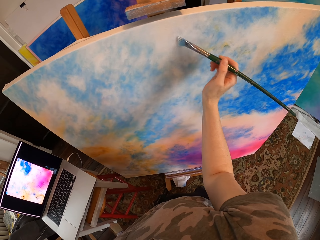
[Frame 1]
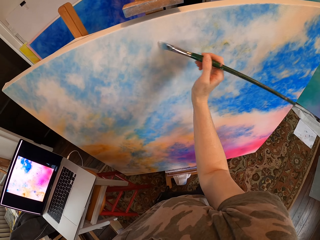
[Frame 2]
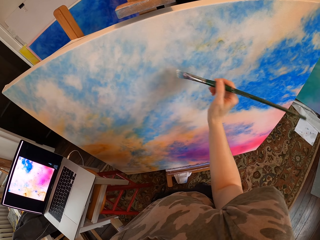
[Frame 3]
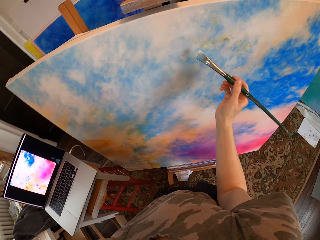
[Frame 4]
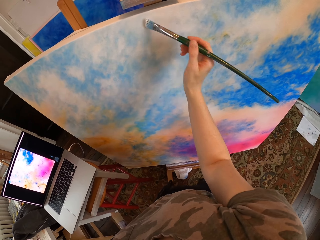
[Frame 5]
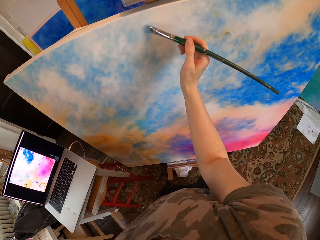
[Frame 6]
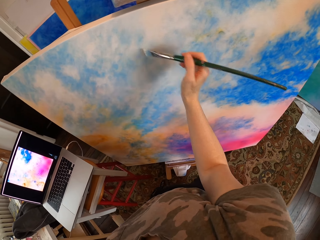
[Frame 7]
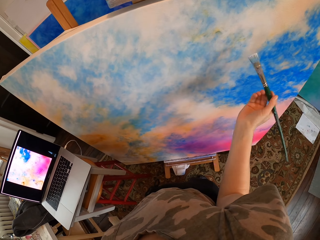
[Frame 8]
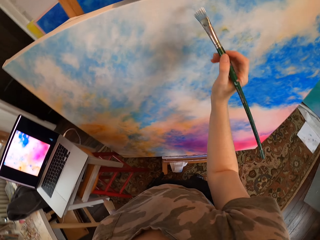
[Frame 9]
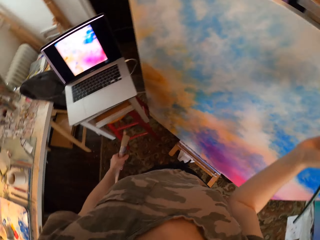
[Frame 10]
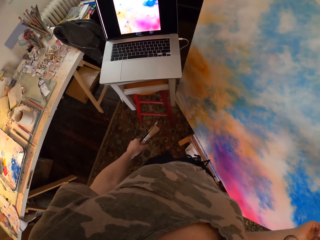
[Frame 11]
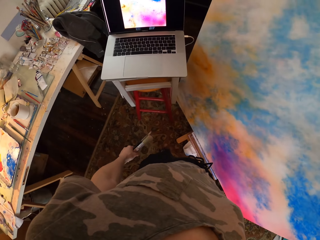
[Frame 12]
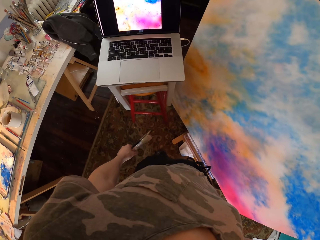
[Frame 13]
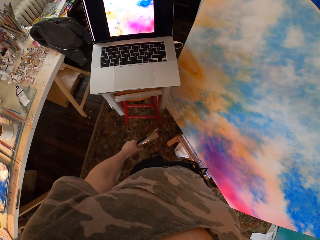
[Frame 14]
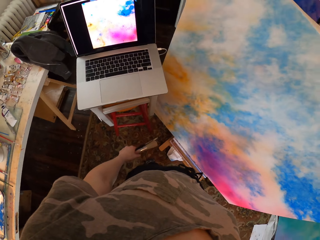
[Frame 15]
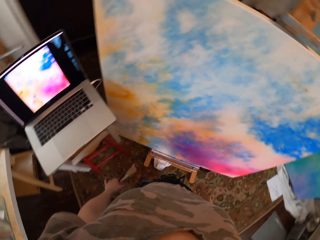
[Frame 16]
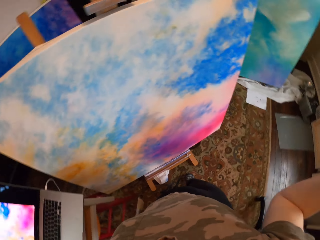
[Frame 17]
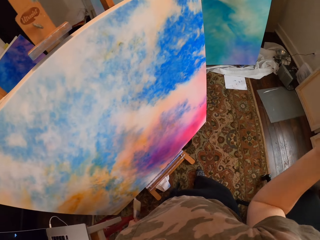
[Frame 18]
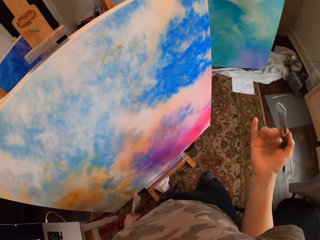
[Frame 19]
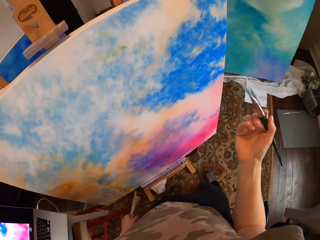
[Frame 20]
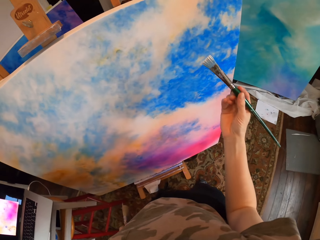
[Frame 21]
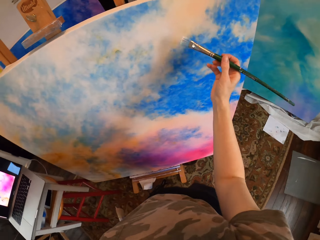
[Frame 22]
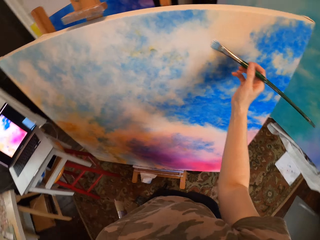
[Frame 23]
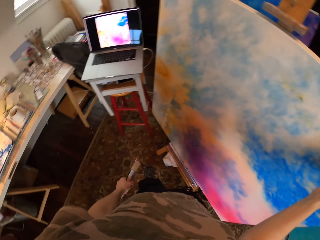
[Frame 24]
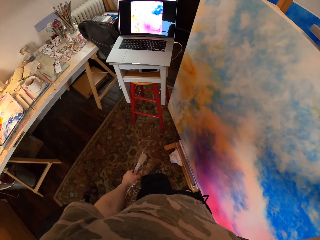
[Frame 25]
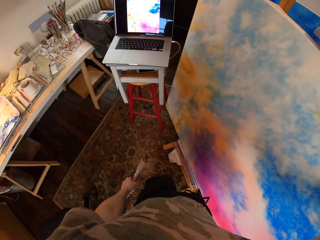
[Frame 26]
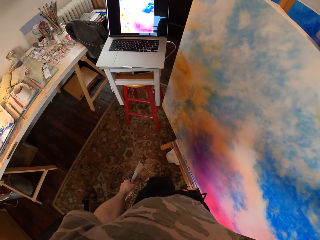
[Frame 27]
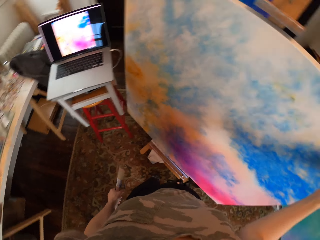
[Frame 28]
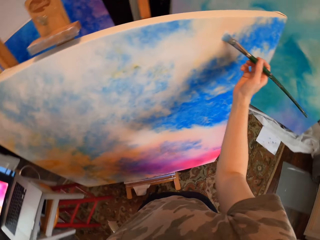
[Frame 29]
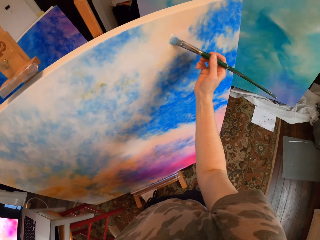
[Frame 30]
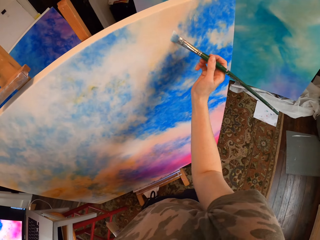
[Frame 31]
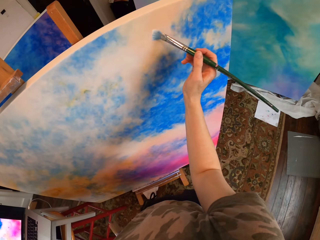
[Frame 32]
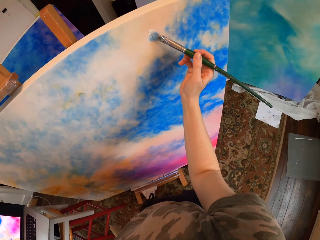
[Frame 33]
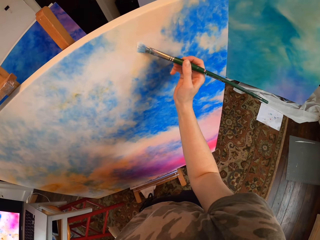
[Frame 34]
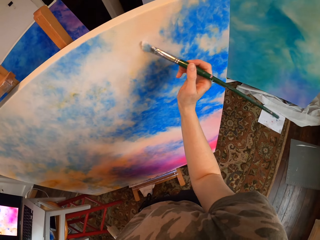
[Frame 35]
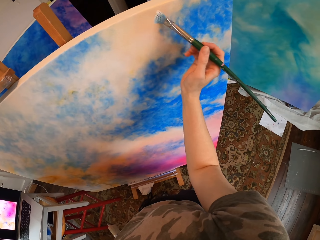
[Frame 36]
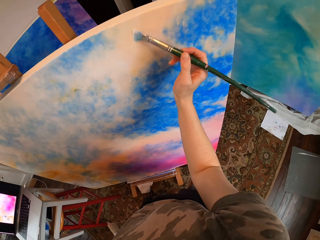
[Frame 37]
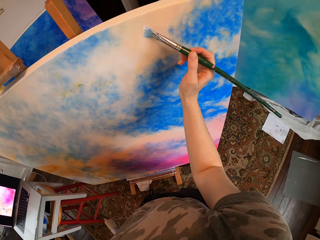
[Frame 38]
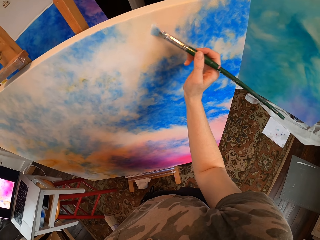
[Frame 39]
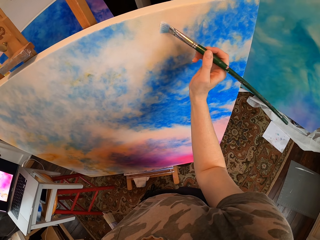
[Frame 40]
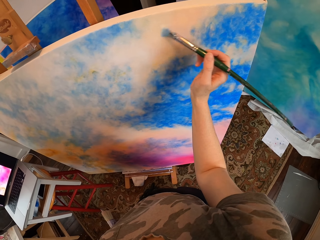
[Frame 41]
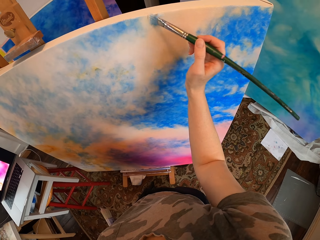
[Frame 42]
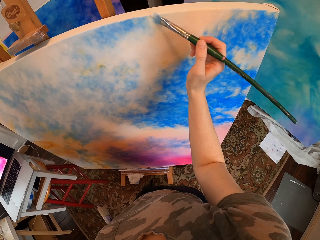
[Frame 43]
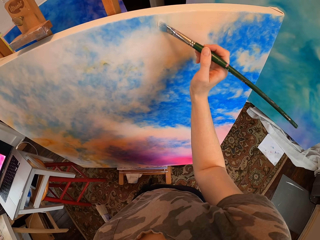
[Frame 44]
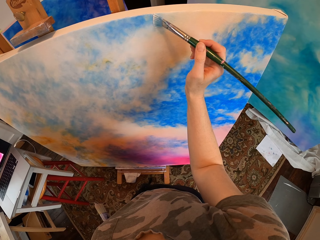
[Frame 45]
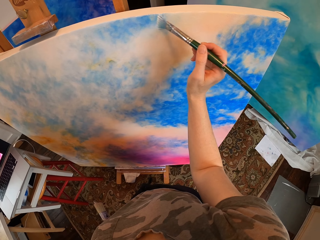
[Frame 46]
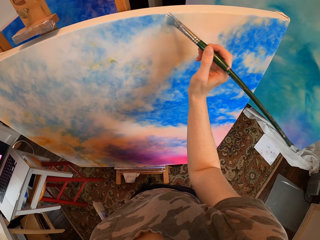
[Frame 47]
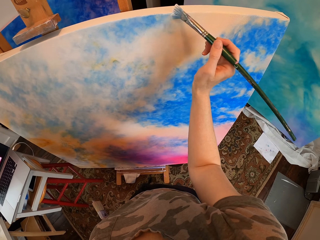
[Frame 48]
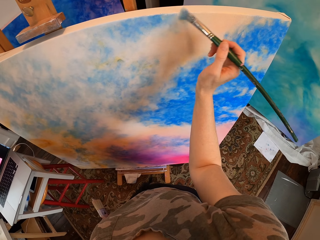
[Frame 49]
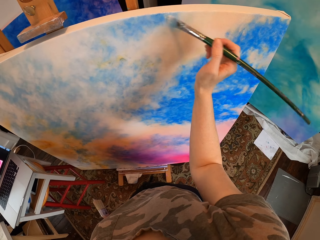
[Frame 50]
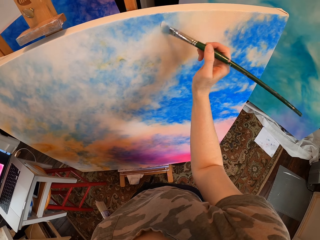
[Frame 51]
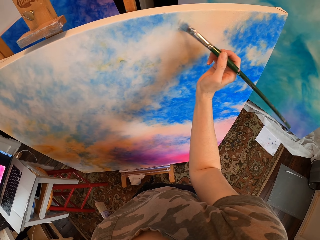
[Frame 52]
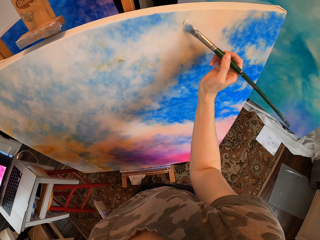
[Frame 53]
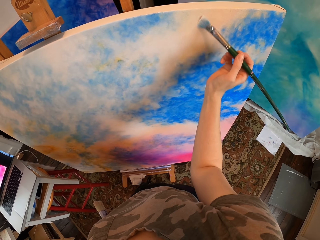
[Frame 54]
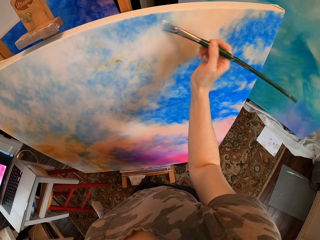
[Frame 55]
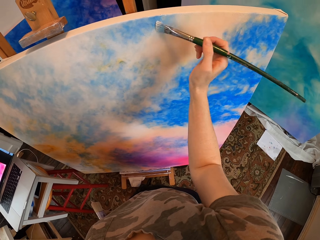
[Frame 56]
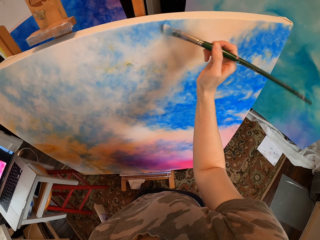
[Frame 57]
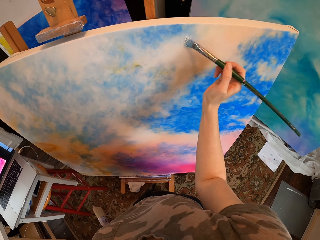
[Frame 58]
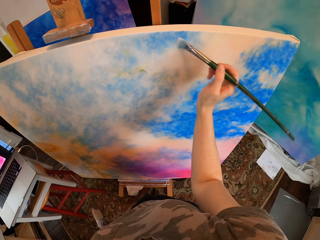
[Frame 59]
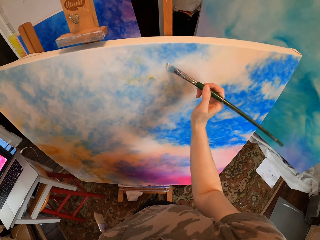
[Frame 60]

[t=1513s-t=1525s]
The camera wearer looks at the laptop. They paint. They look at the laptop. They paint.

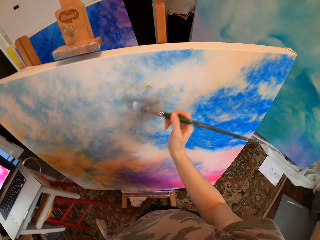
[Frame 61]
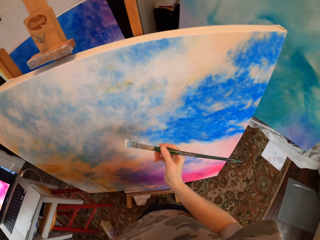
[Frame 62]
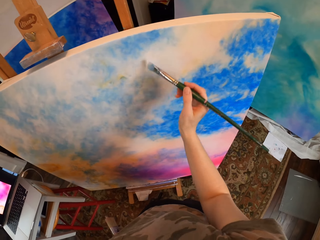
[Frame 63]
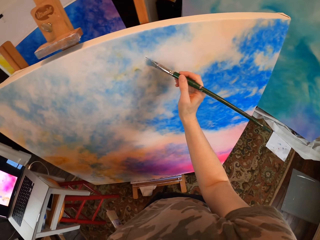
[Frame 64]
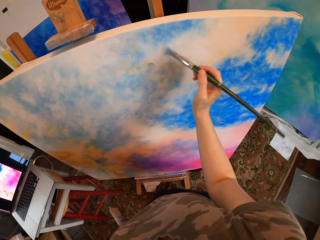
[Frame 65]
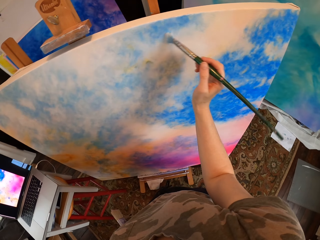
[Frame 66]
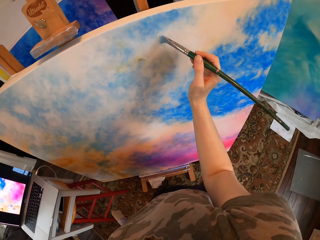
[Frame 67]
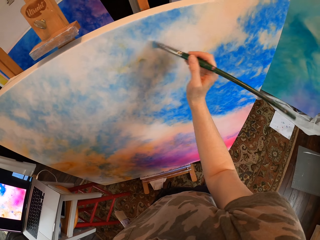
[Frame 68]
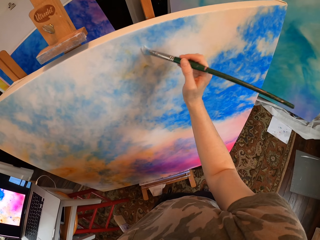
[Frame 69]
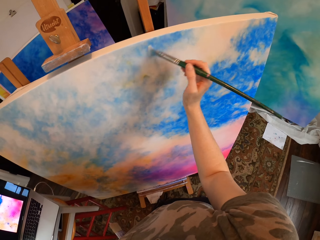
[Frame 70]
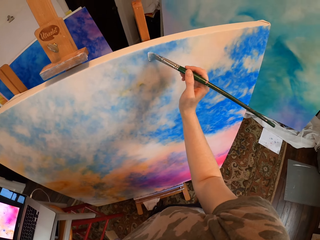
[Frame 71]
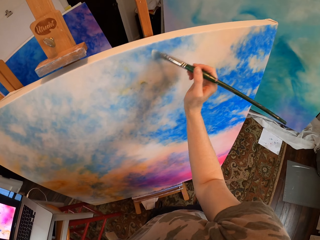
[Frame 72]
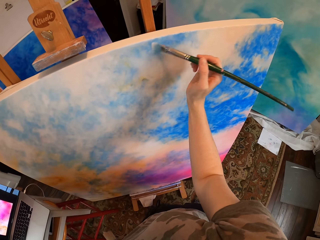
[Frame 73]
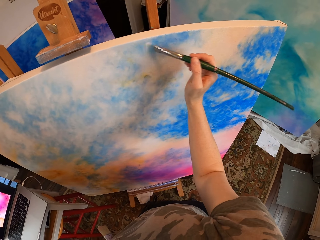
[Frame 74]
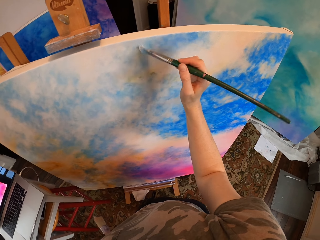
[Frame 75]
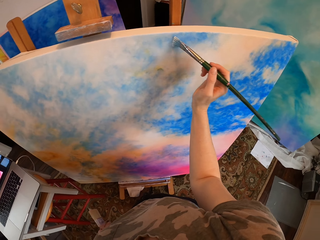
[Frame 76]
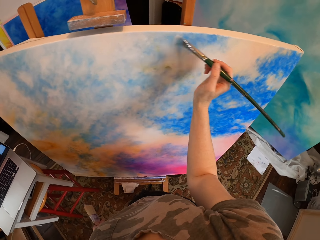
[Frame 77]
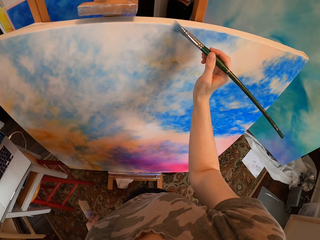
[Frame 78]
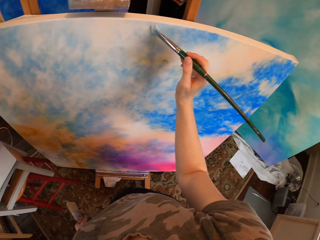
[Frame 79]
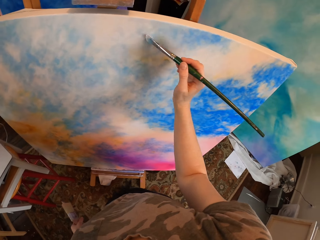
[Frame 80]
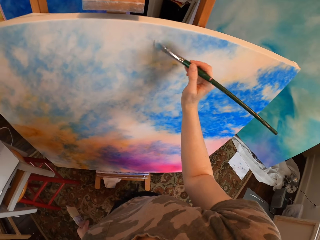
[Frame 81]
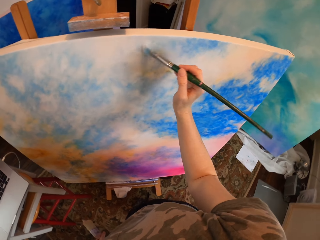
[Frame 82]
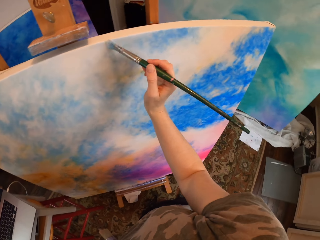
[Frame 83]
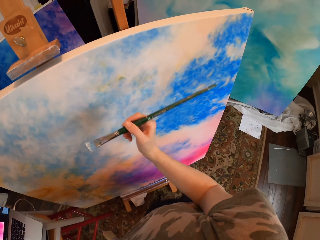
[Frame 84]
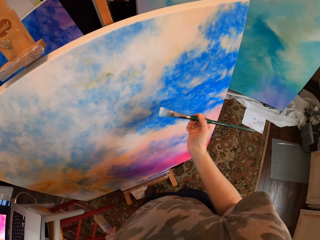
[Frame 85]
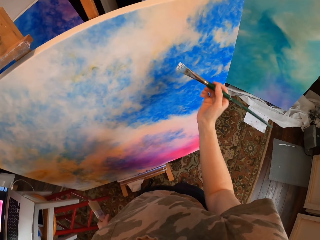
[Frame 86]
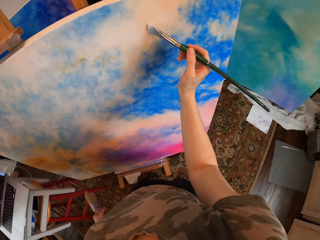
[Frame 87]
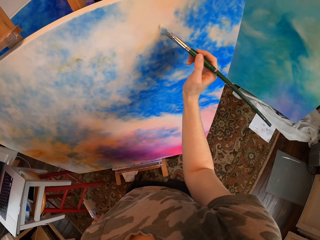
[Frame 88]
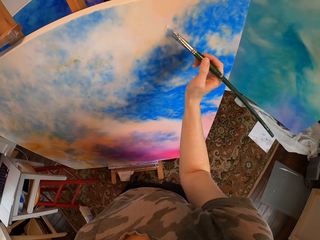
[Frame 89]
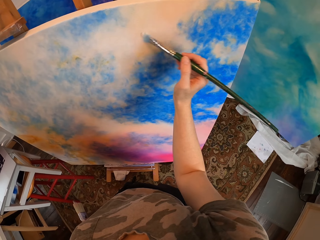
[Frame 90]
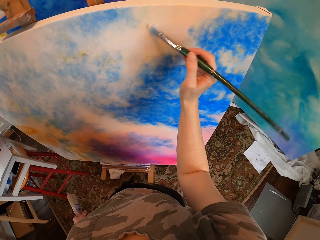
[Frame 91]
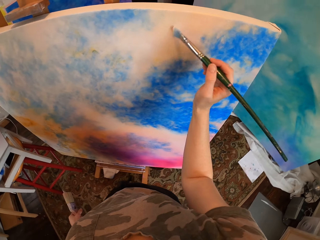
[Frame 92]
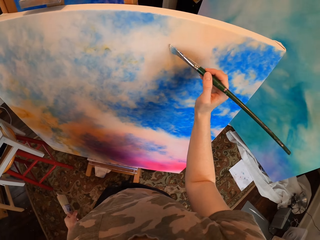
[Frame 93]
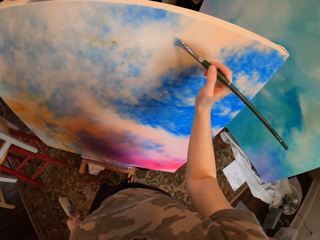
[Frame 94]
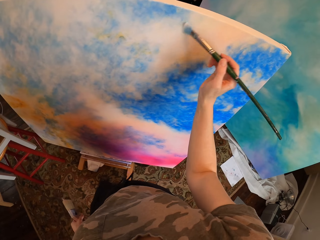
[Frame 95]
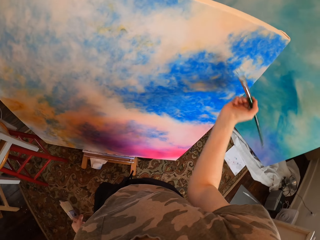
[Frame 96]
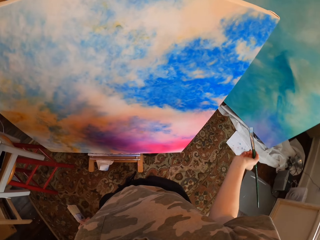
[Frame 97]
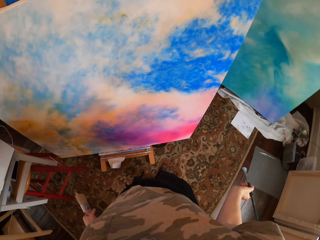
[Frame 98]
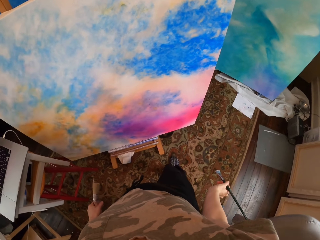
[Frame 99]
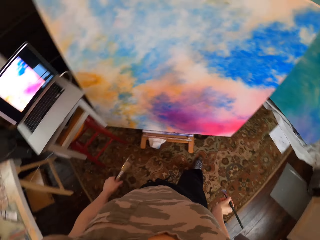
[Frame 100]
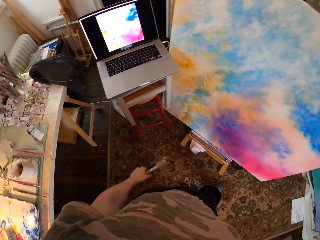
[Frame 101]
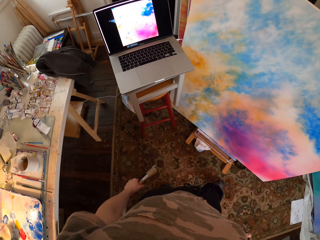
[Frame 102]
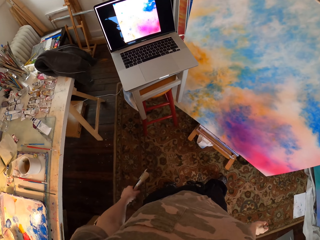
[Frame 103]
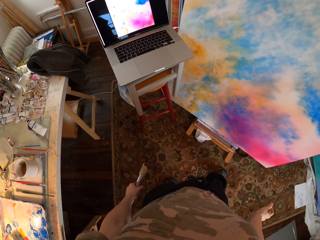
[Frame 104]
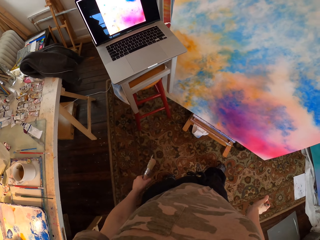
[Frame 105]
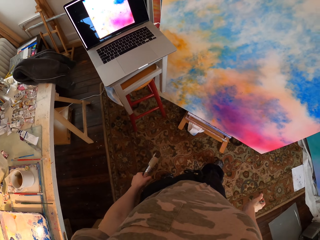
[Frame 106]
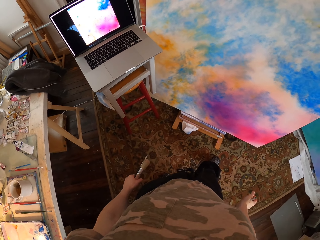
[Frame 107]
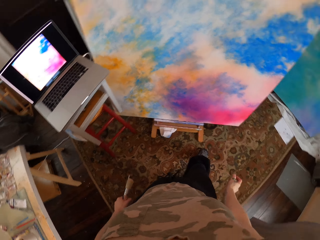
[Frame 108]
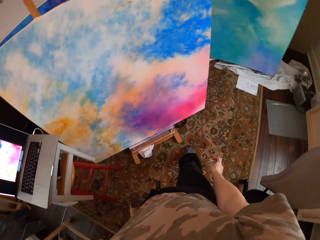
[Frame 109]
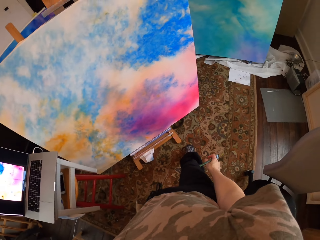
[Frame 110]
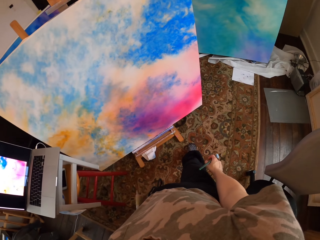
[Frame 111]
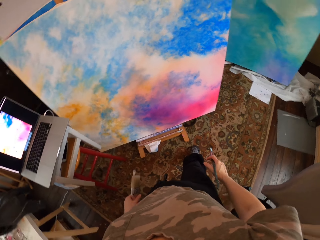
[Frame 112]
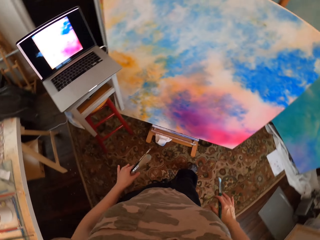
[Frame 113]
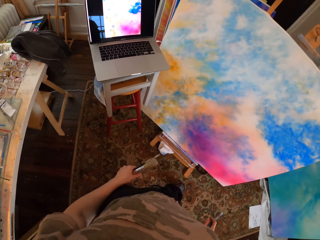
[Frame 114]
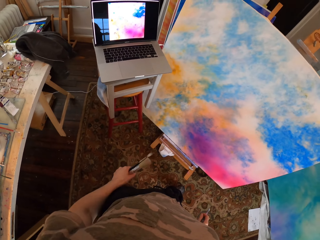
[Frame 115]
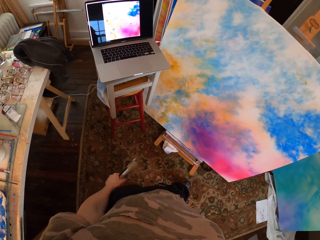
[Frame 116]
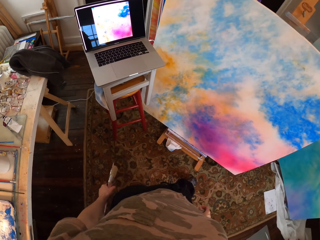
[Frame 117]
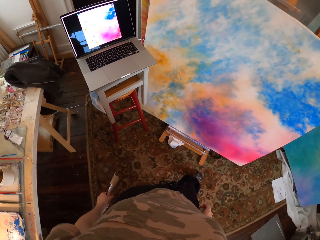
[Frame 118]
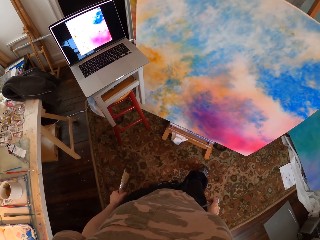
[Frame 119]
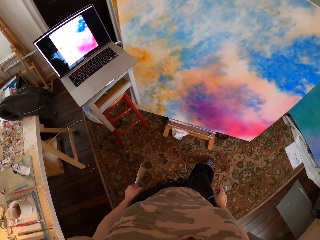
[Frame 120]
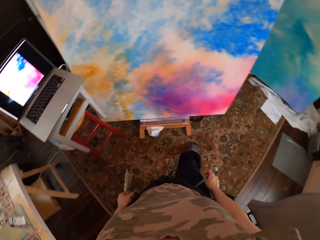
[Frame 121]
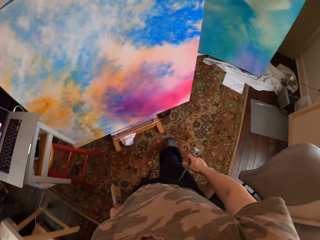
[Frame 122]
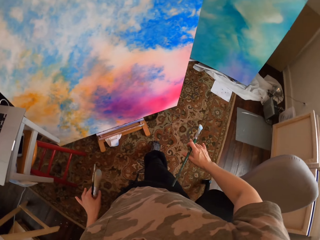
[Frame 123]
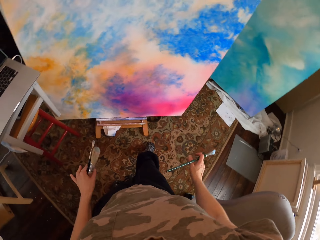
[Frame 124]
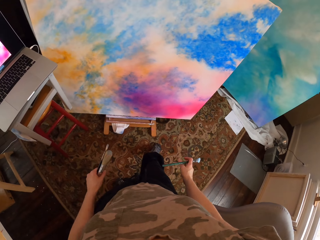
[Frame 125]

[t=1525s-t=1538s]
The camera wearer looks at the laptop. She looks around. She moves her hands.
